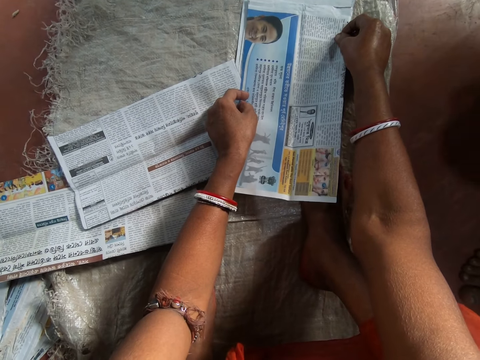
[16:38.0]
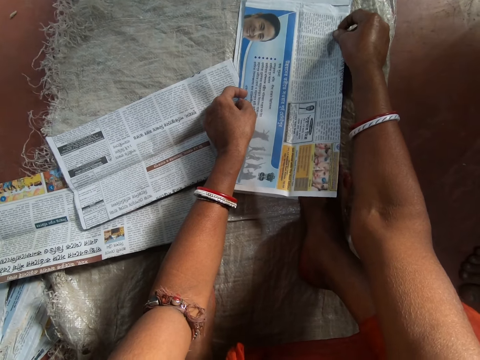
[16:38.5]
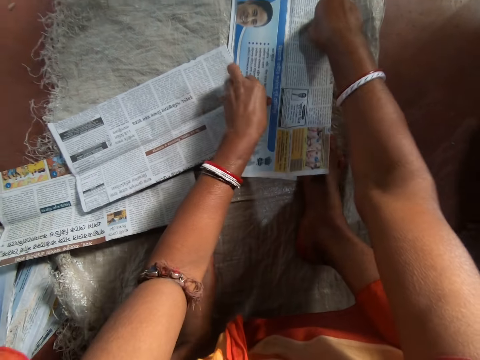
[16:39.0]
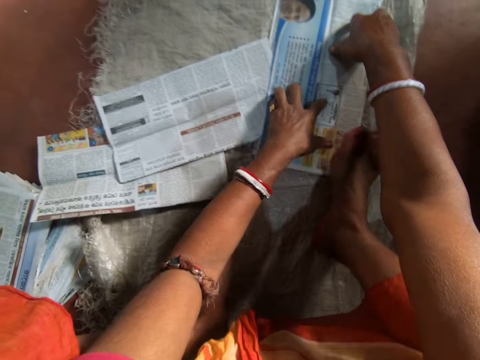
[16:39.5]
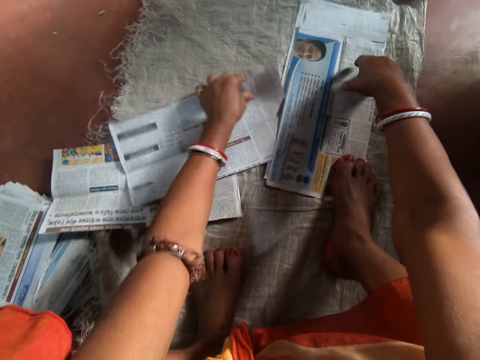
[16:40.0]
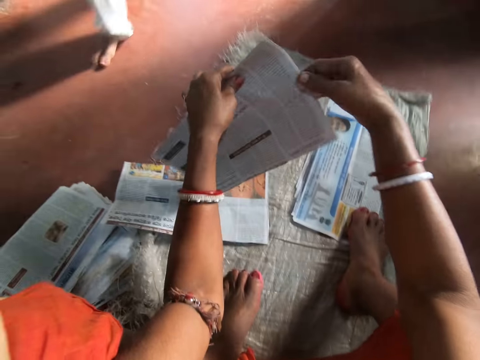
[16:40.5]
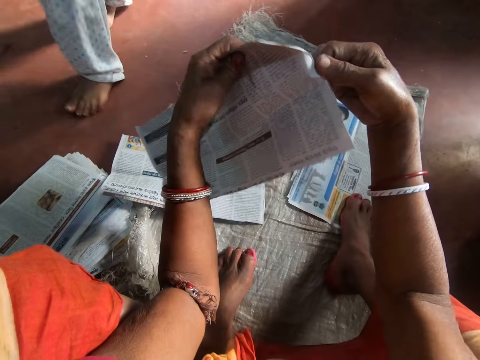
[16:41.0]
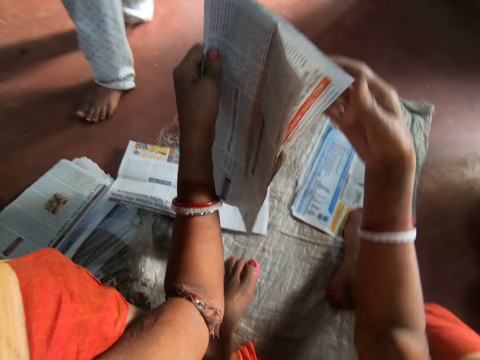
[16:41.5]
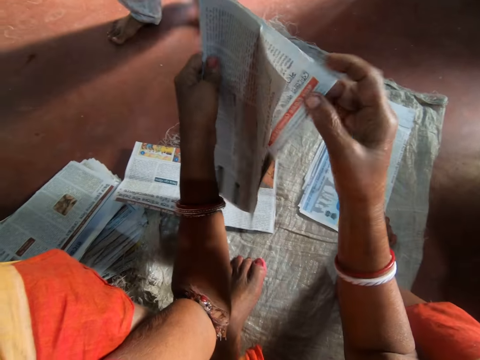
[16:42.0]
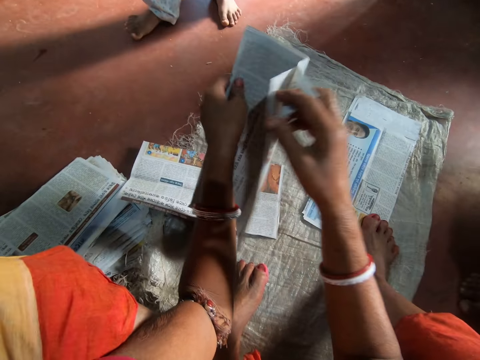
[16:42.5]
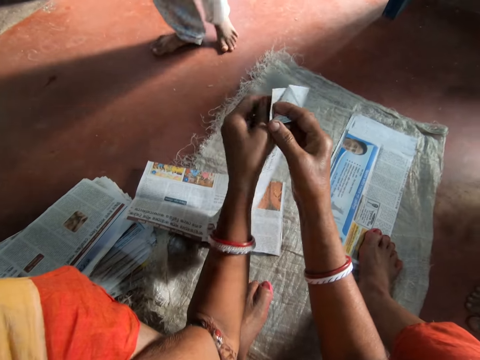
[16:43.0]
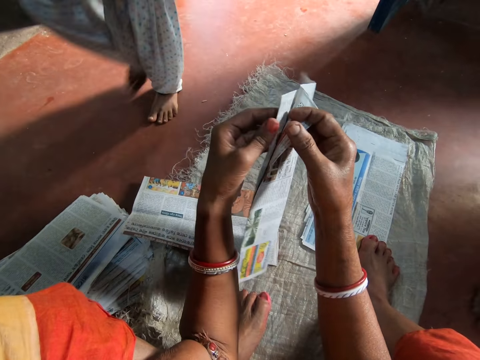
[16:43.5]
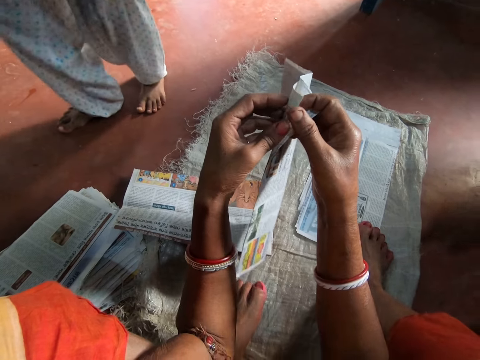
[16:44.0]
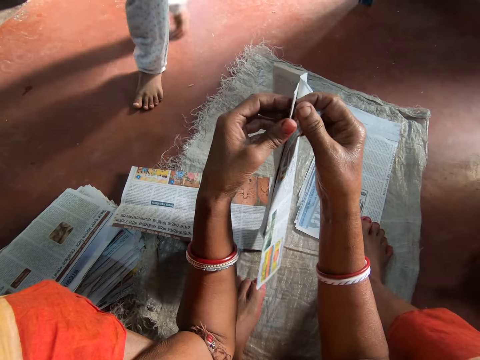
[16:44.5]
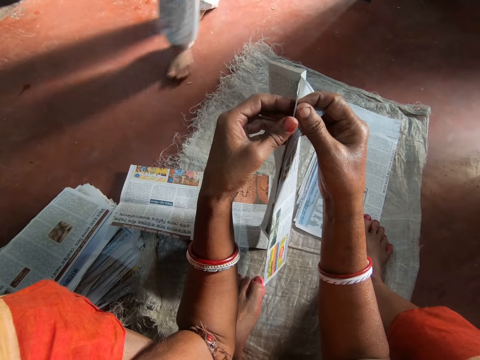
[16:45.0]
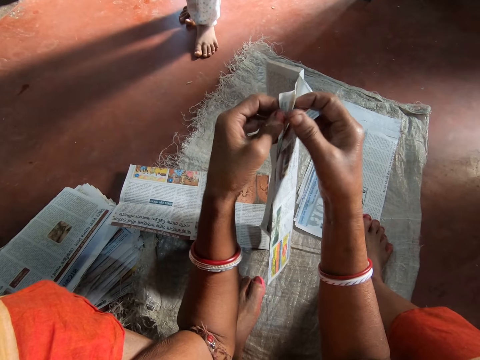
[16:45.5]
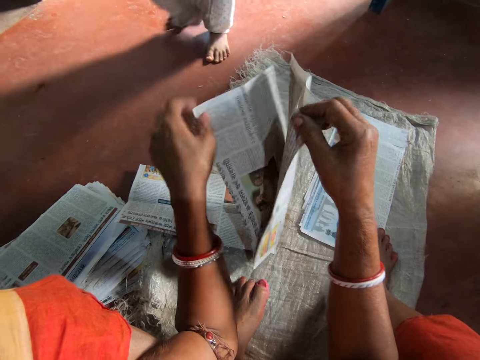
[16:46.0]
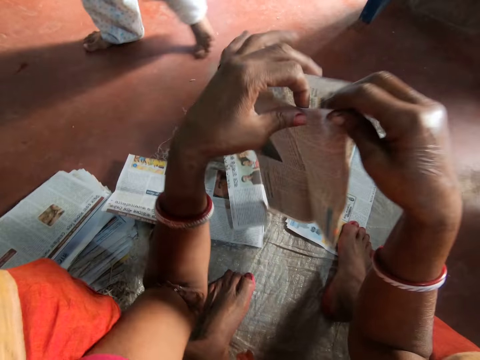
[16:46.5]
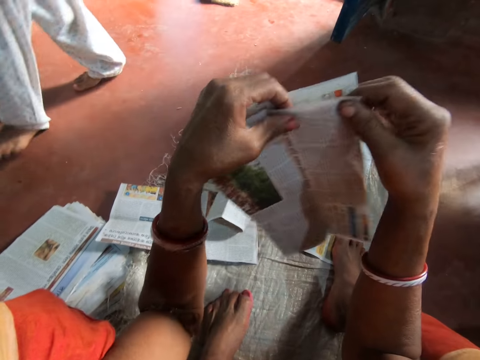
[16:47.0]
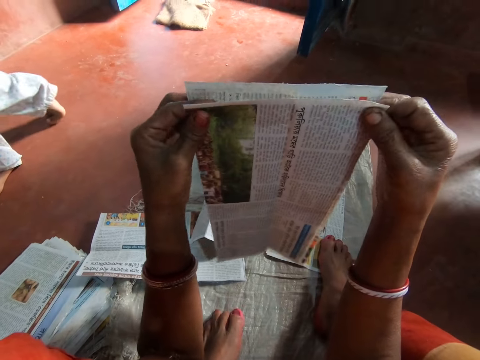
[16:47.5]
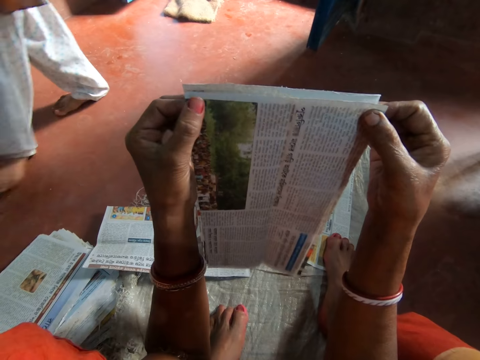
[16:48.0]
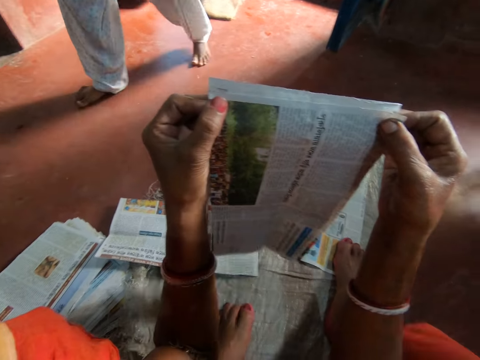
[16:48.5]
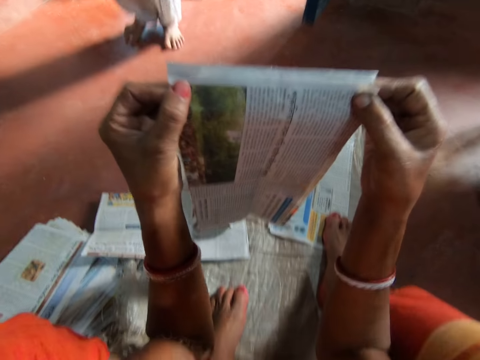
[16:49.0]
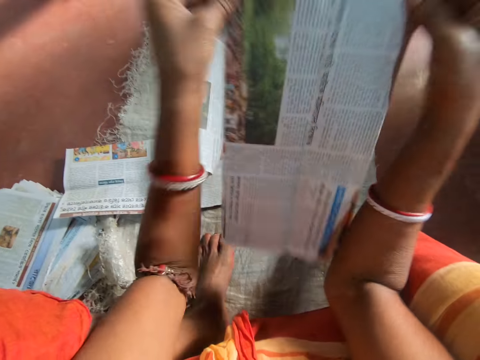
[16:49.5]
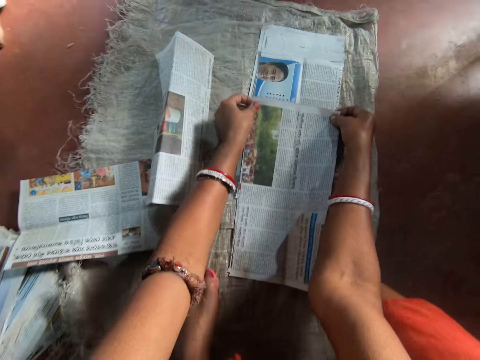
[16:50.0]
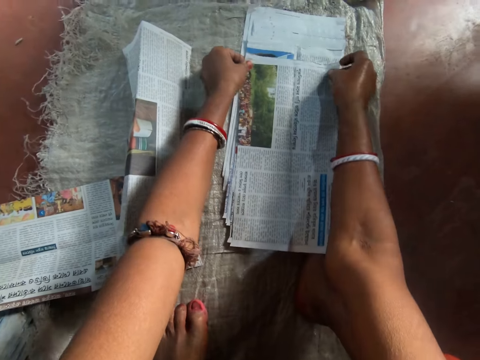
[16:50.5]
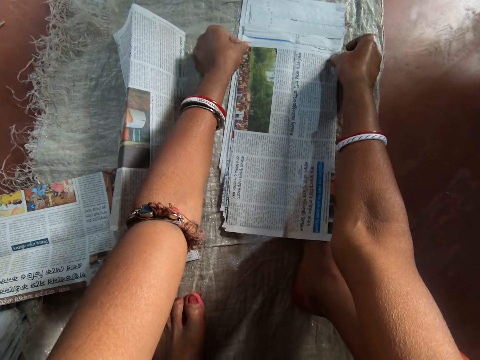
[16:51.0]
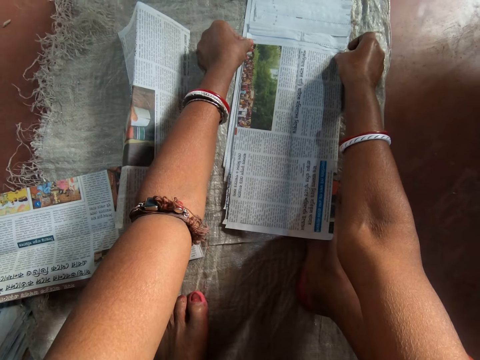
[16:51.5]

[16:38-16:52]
The camera wearer holds the newspaper on the sack with her right leg. She interacts with a boy. She picks the newspaper from the sack with her left hand. She separates the newspaper with her hands. She drops the newspaper in her left hand on the sack. She checks the newspaper with her hands. She places the newspaper on the sack with her hands.

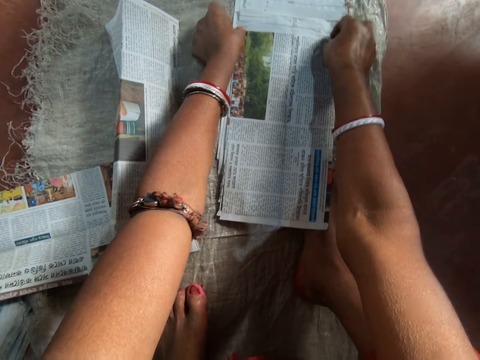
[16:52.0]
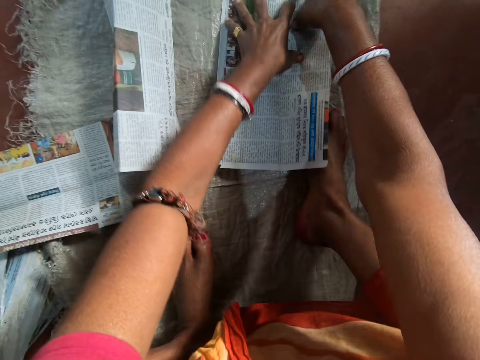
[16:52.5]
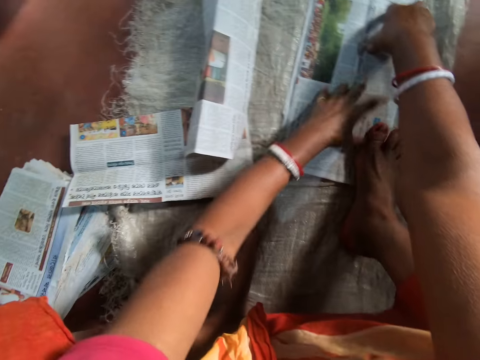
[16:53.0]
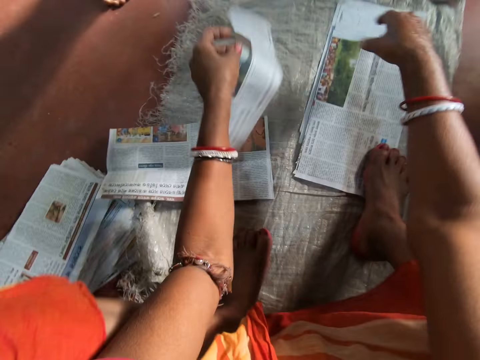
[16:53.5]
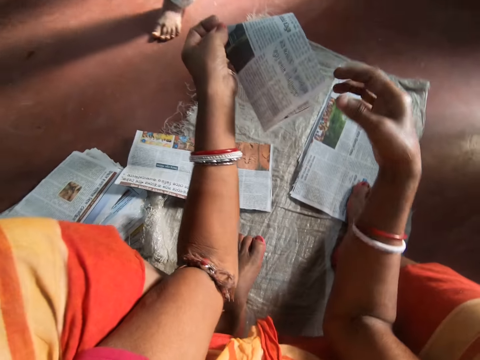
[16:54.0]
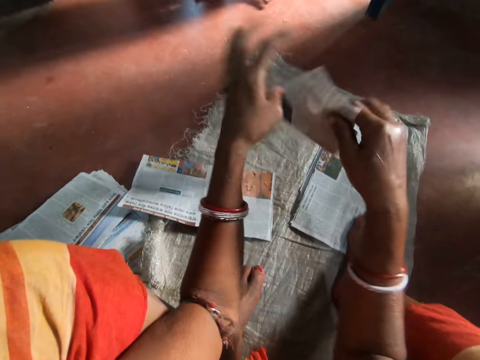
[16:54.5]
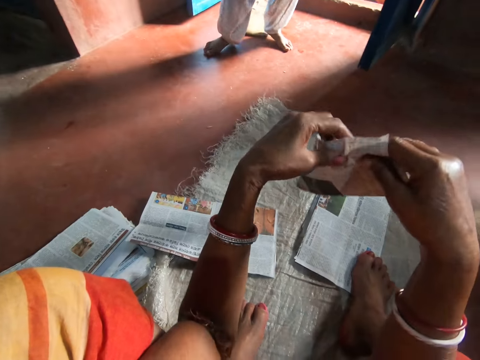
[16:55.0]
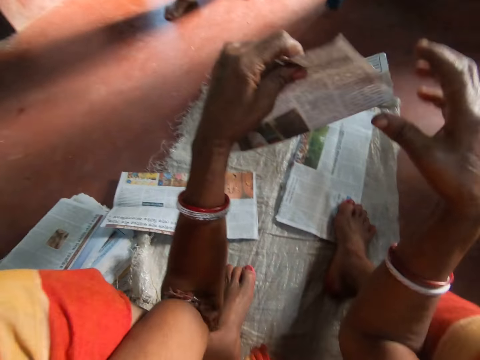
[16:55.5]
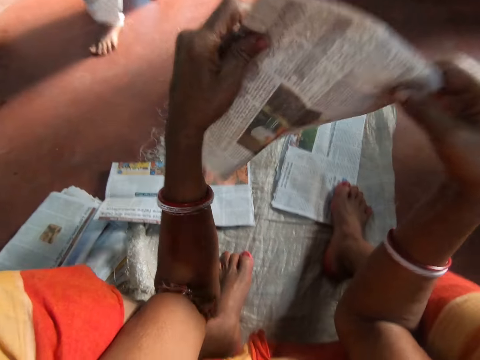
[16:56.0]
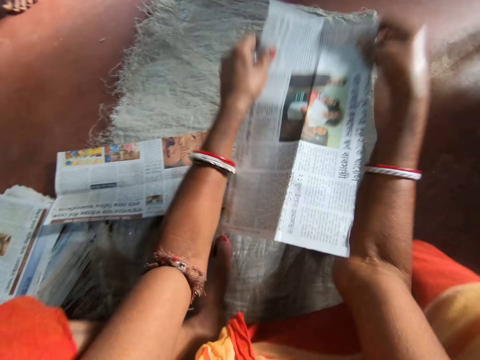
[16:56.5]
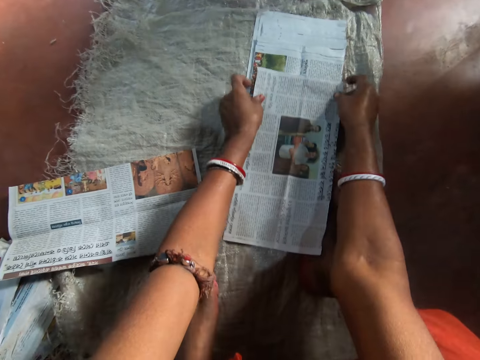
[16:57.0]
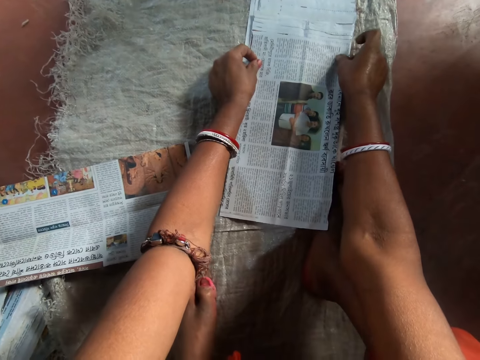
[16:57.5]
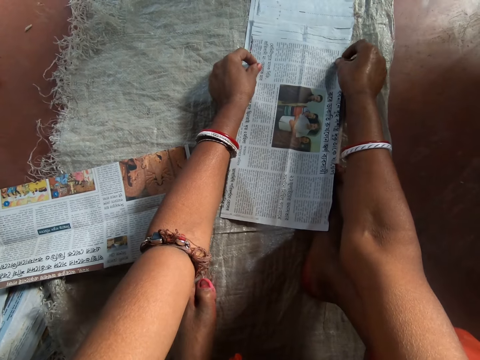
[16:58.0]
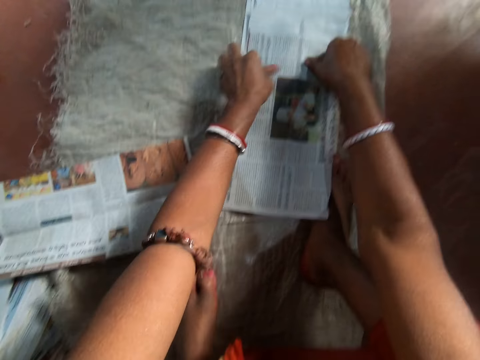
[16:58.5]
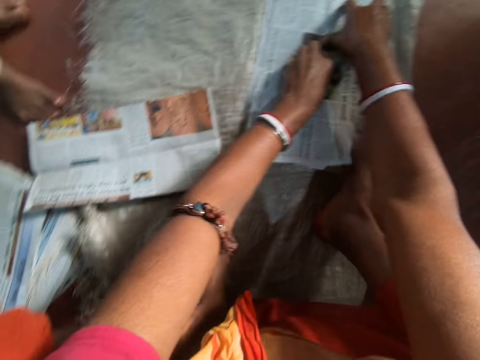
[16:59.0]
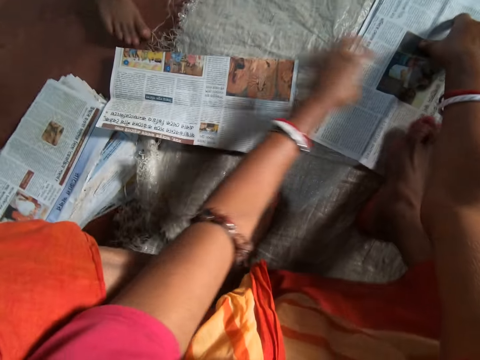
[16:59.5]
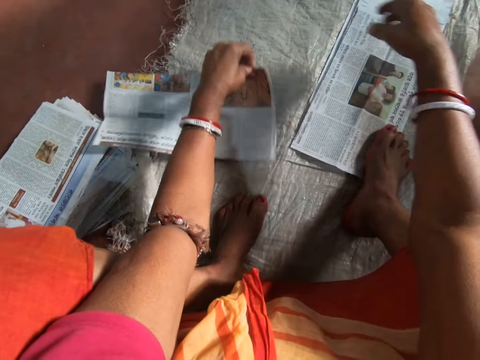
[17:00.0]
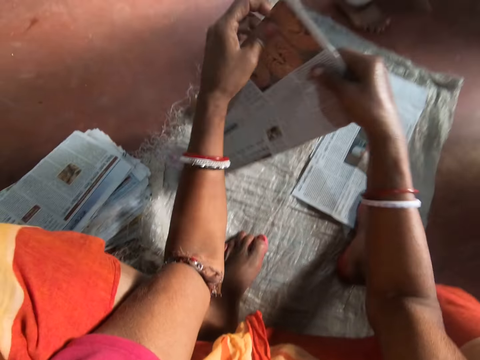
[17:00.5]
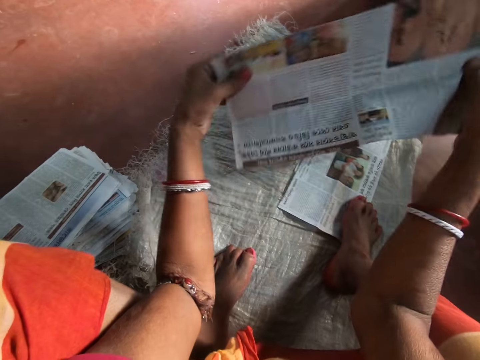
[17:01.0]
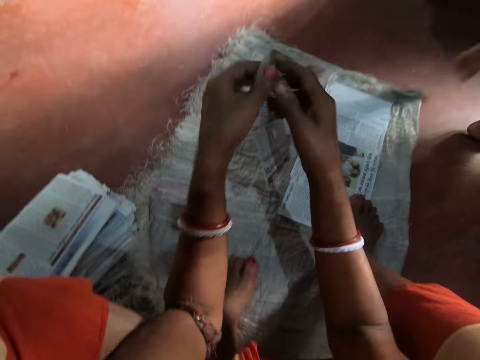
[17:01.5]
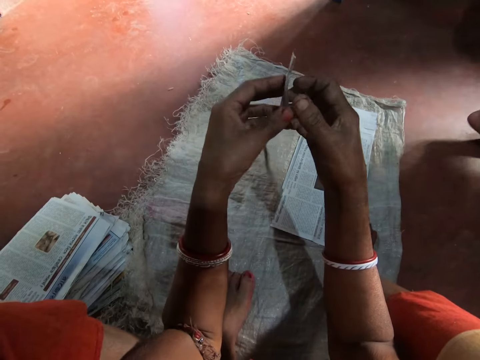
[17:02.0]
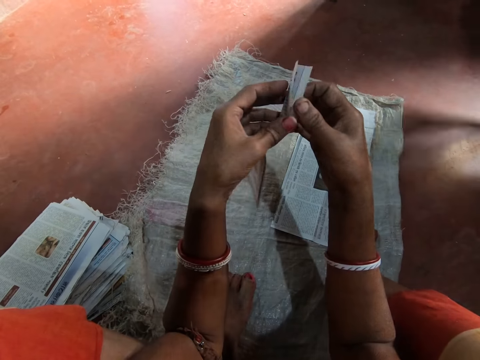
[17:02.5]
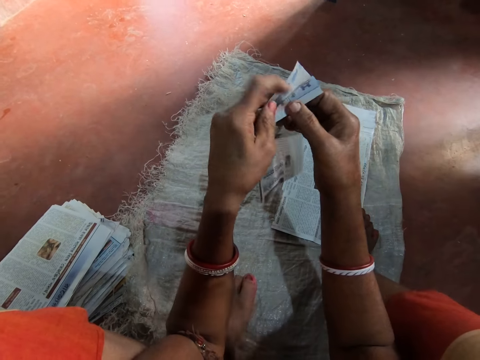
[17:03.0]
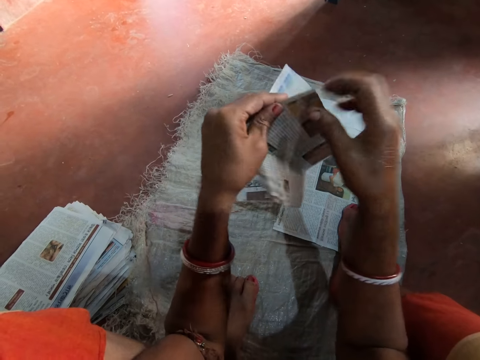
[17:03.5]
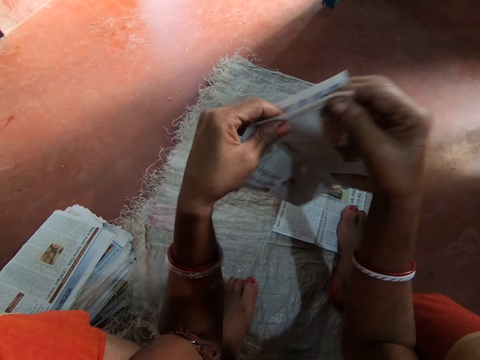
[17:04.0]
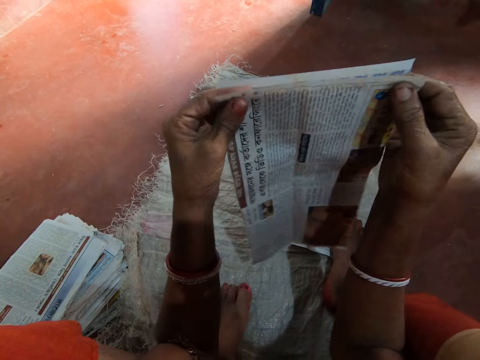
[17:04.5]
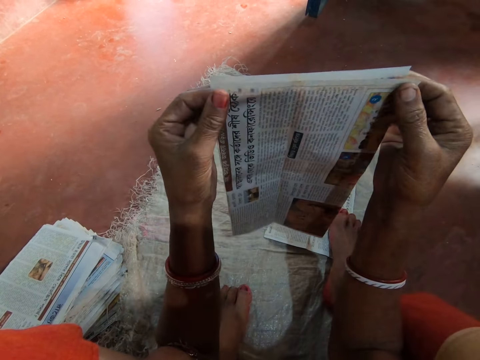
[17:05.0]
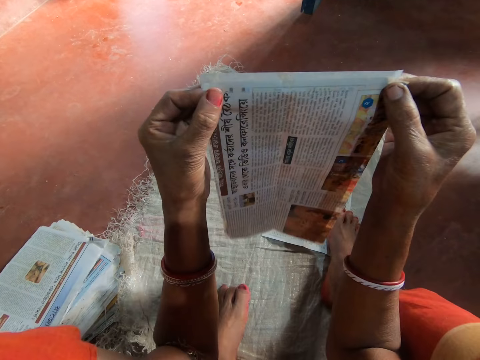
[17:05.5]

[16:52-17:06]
The camera wearer holds the newspaper or magazine on the sack with her right leg. She picks the newspaper from the sack with her left hand. She checks the newspaper with her hands. She places the newspaper on the sack with her hands. She arranges the magazine. She holds the newspaper on the sack with her right leg. She picks the newspaper from the sack with her left hand. She selects magazines. She checks the newspaper with her hands.
